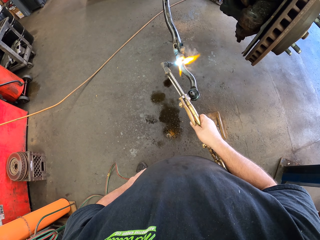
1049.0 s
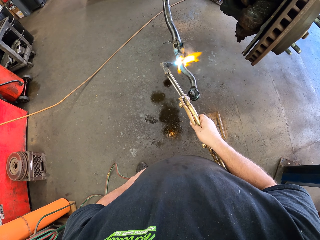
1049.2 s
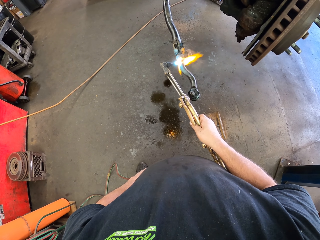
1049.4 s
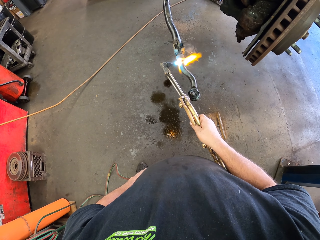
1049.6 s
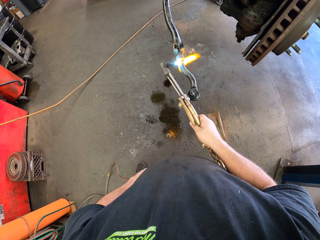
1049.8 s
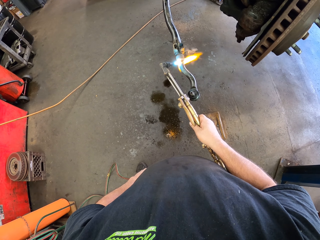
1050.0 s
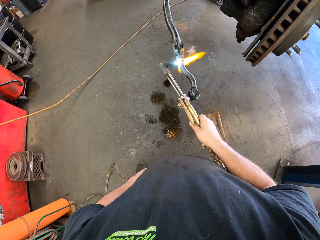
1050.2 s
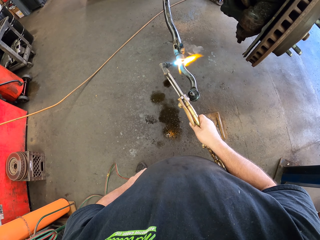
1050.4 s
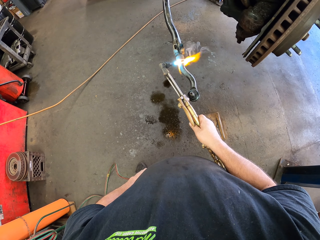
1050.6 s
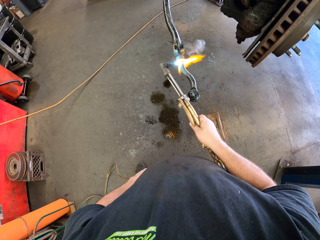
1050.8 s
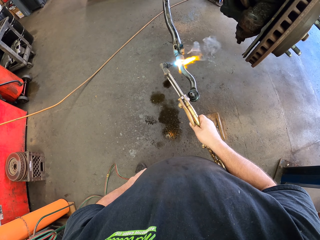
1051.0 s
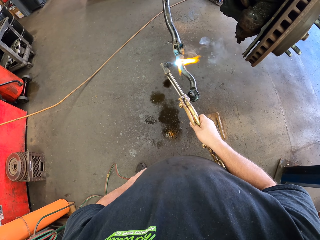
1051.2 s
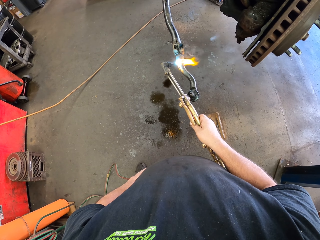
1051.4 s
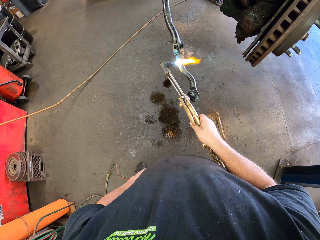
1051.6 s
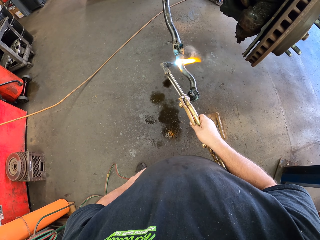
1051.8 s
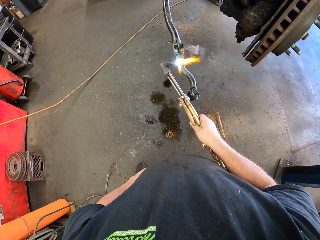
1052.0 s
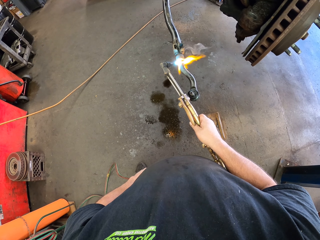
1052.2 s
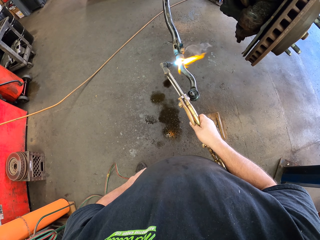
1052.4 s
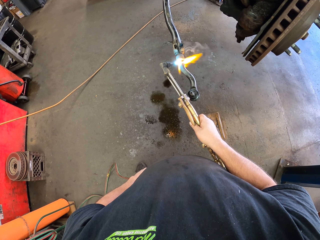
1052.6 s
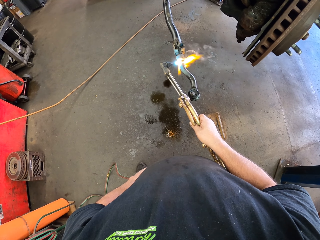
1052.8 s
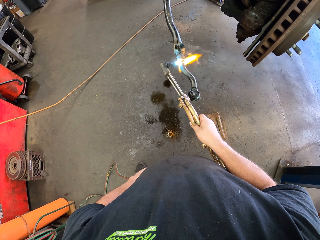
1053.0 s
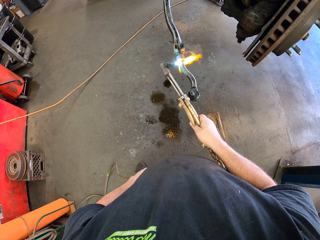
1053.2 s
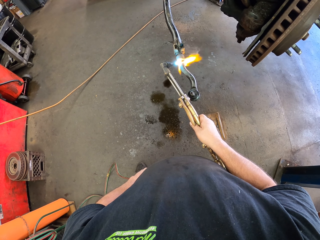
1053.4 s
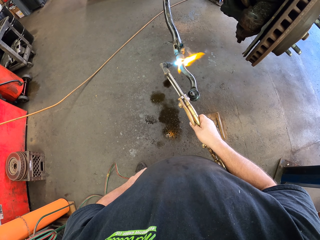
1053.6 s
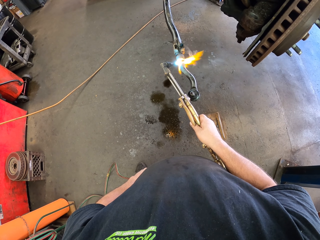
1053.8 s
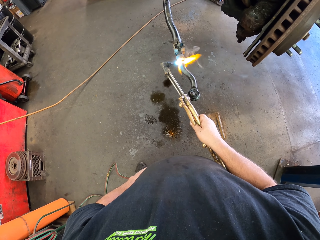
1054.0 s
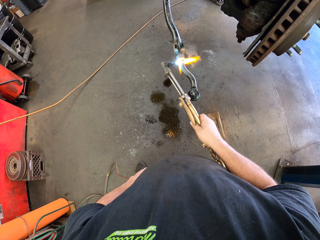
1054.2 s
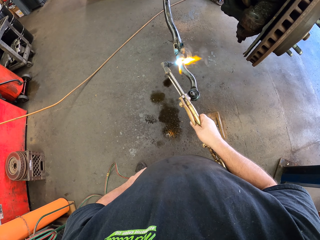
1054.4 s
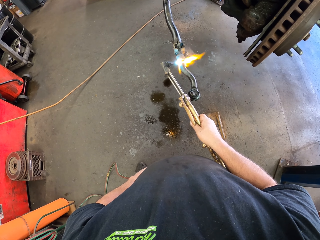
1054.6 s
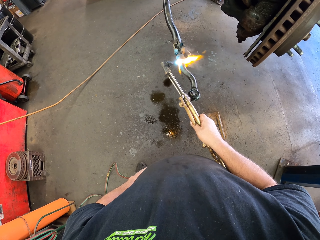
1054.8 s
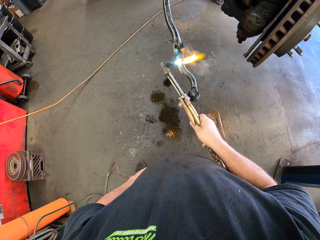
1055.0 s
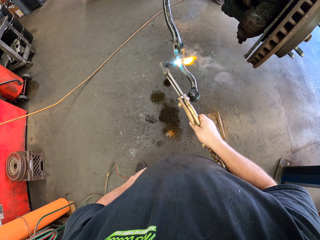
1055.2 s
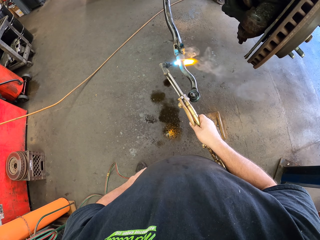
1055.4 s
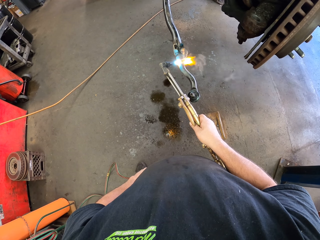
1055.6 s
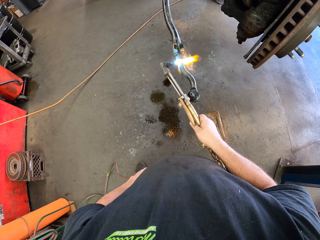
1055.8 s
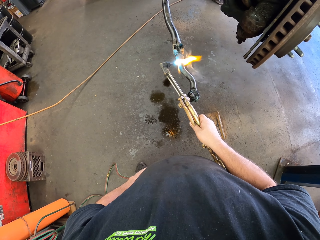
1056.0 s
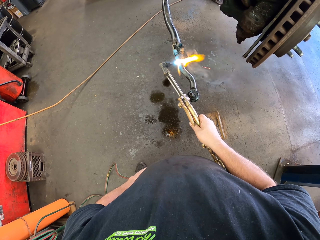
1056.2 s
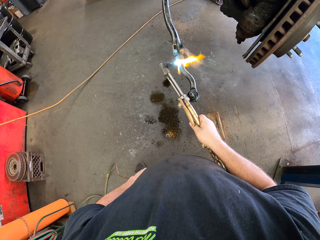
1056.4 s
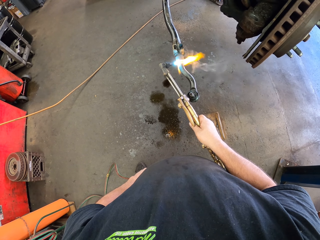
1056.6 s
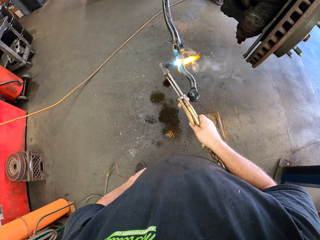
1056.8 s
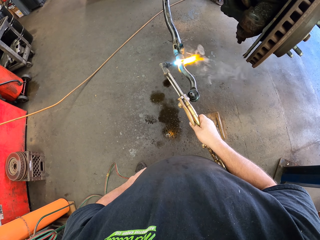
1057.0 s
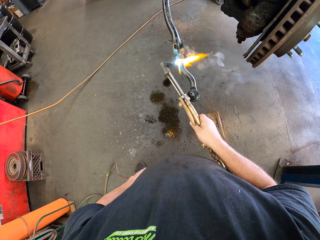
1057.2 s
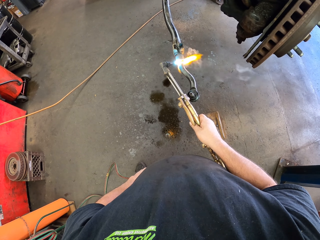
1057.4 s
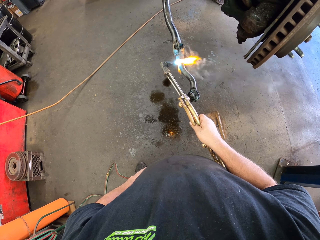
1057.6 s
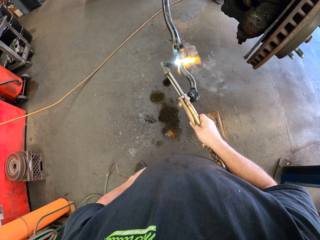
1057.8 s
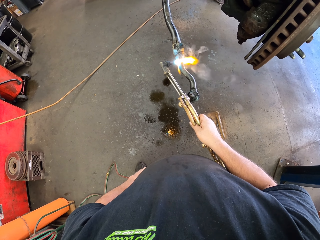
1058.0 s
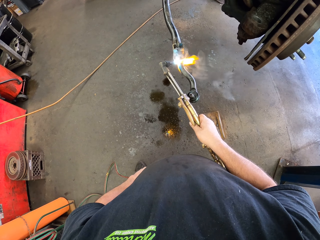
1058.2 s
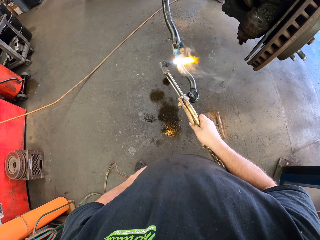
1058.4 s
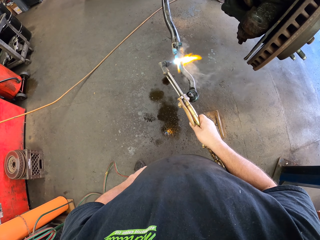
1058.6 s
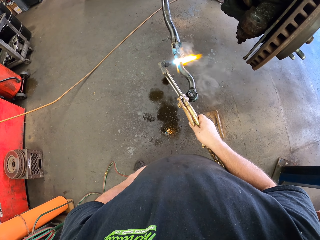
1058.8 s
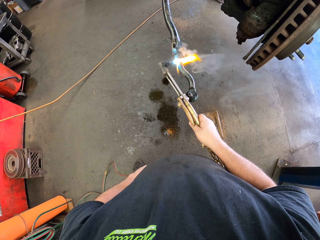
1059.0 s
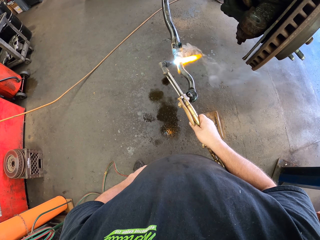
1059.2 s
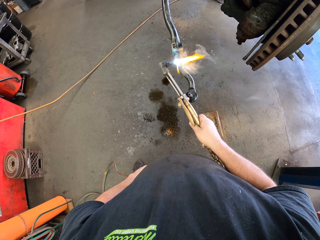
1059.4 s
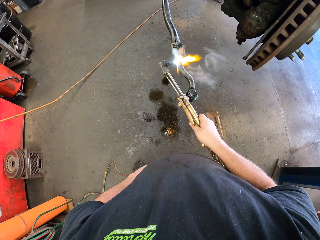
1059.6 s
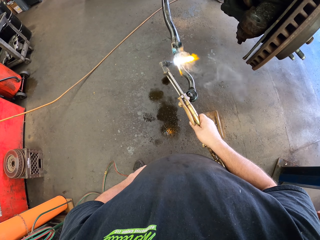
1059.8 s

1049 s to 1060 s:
The camera wearer joins the brake hanger with a gas welding machine. They join the brake hanger with the gas welding machine repeatedly.

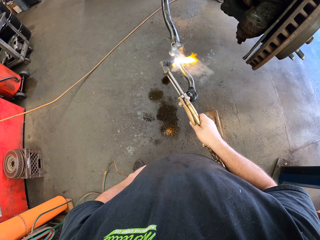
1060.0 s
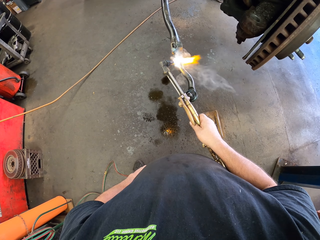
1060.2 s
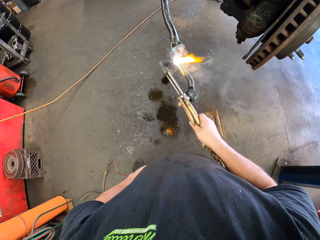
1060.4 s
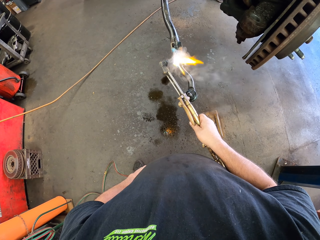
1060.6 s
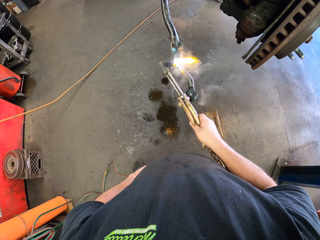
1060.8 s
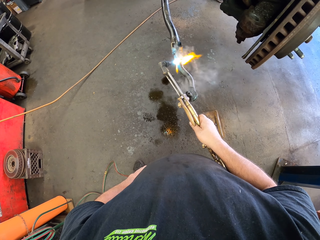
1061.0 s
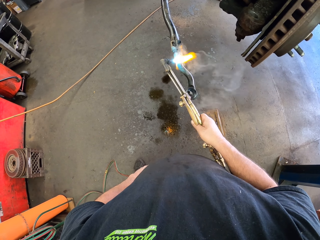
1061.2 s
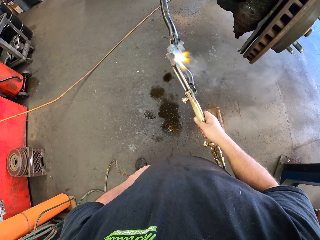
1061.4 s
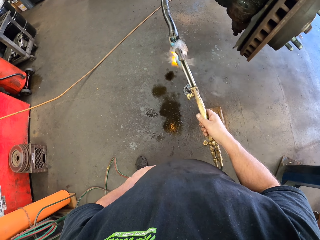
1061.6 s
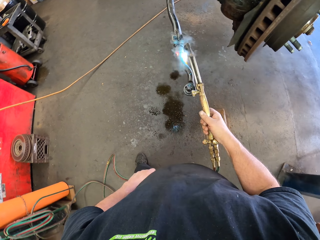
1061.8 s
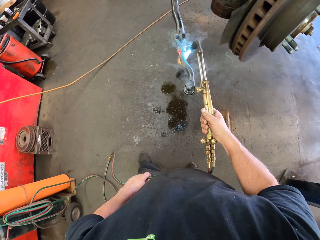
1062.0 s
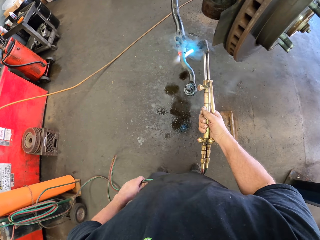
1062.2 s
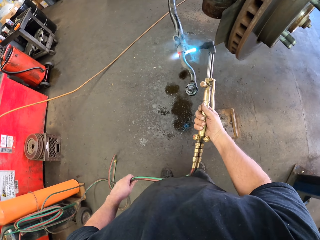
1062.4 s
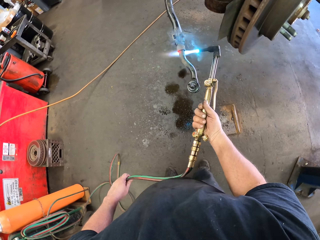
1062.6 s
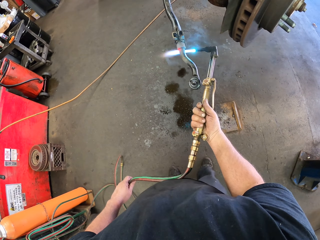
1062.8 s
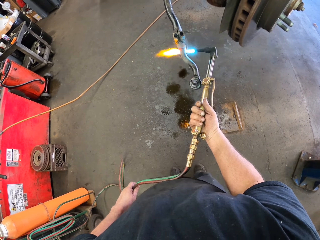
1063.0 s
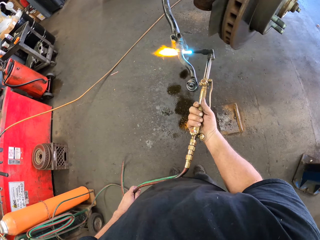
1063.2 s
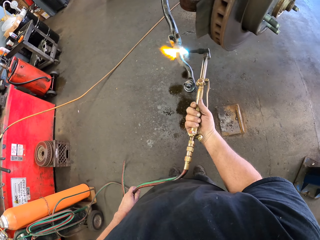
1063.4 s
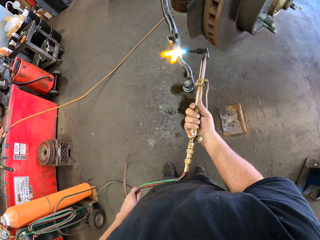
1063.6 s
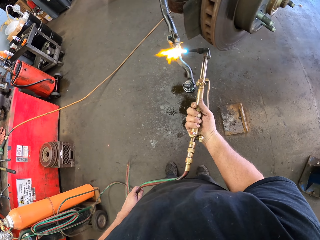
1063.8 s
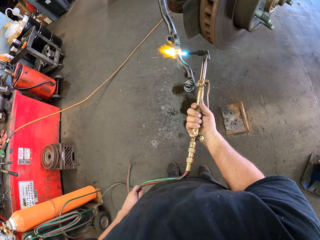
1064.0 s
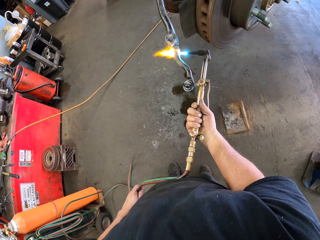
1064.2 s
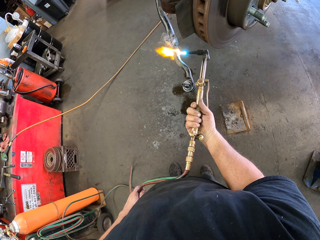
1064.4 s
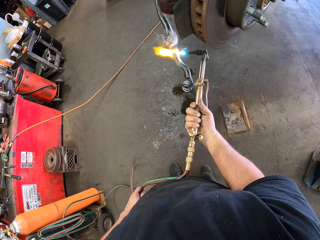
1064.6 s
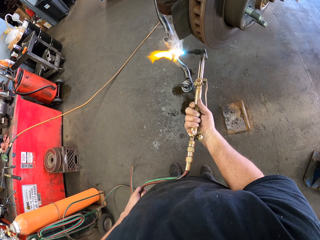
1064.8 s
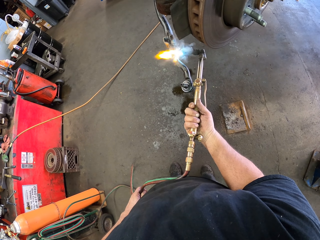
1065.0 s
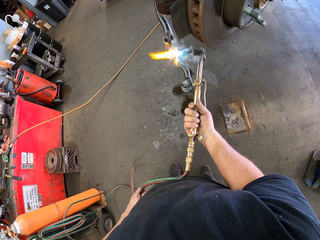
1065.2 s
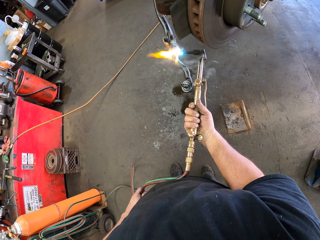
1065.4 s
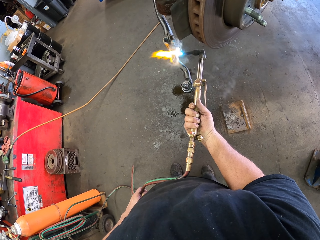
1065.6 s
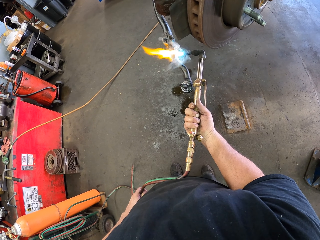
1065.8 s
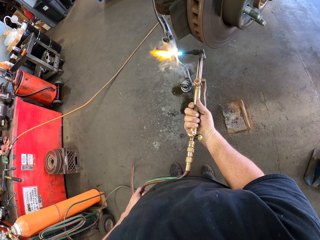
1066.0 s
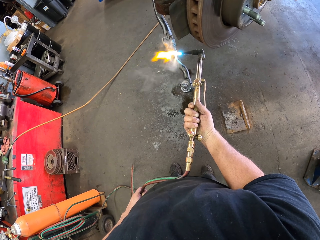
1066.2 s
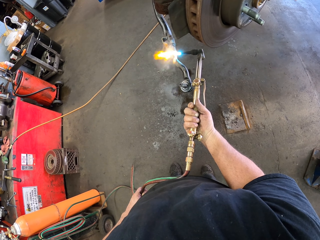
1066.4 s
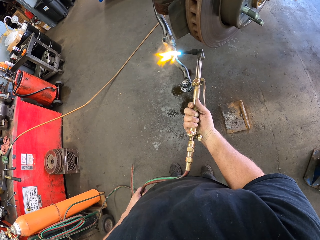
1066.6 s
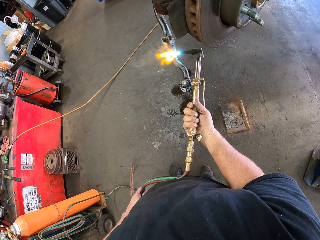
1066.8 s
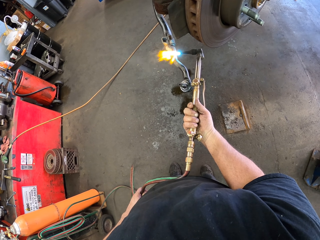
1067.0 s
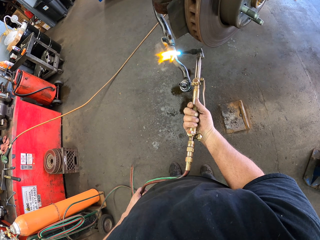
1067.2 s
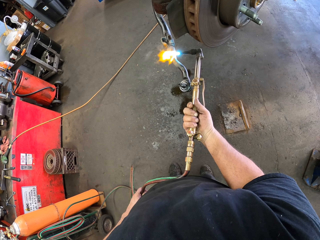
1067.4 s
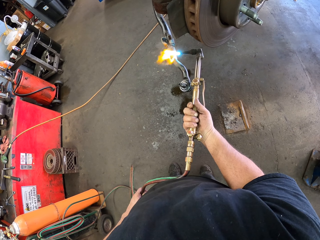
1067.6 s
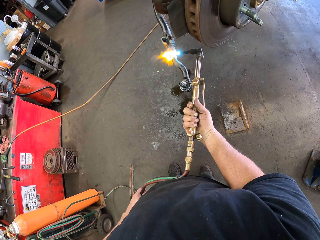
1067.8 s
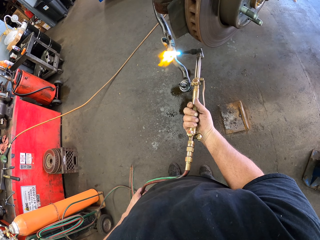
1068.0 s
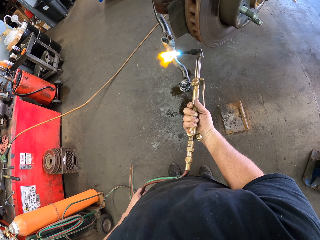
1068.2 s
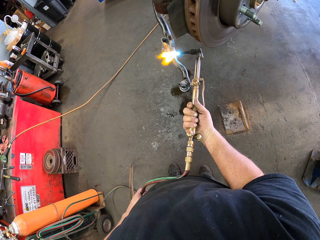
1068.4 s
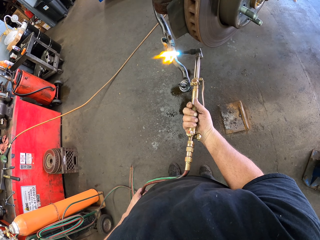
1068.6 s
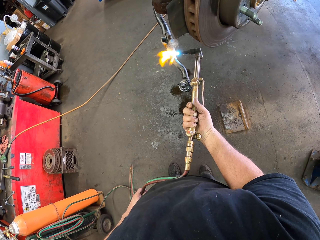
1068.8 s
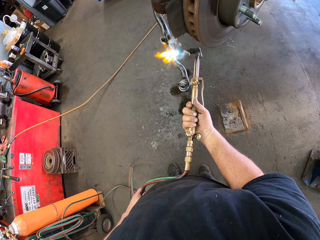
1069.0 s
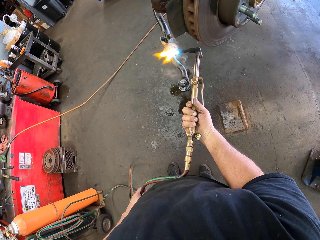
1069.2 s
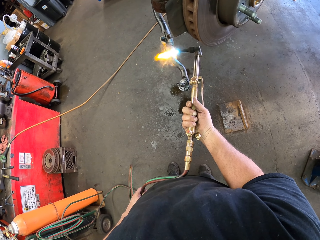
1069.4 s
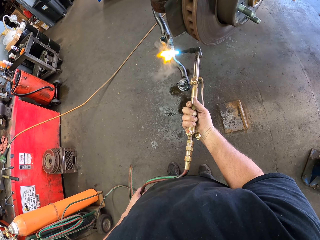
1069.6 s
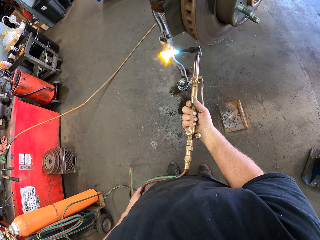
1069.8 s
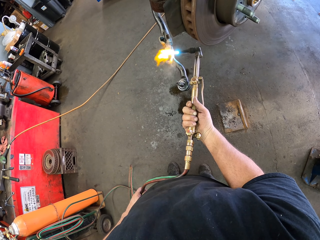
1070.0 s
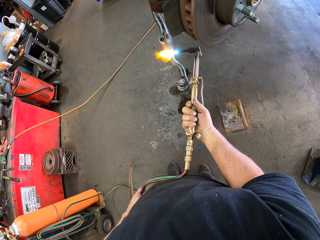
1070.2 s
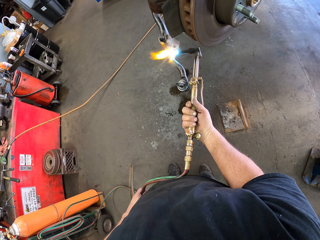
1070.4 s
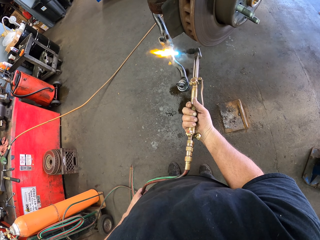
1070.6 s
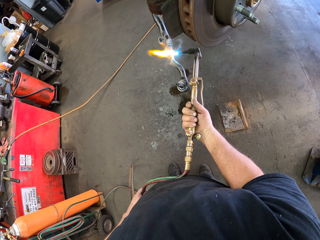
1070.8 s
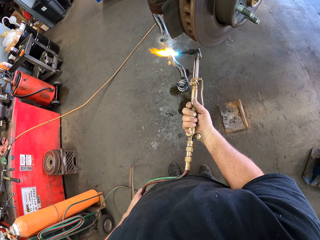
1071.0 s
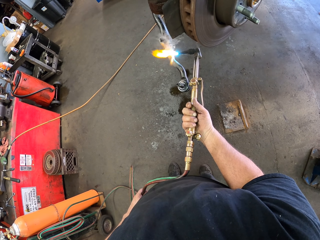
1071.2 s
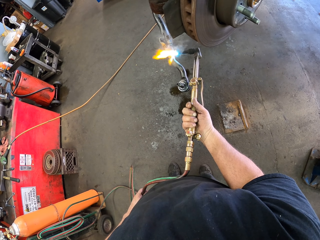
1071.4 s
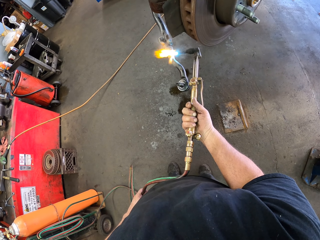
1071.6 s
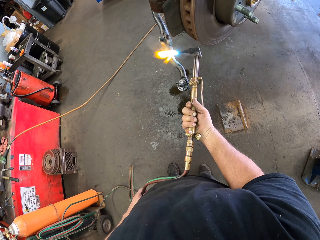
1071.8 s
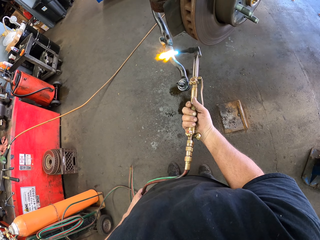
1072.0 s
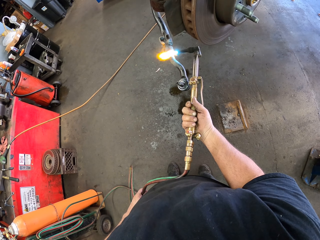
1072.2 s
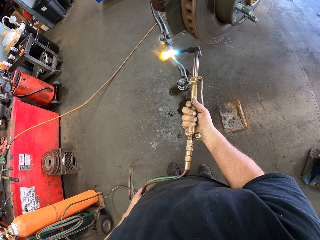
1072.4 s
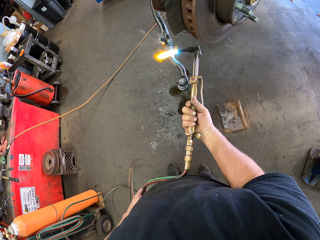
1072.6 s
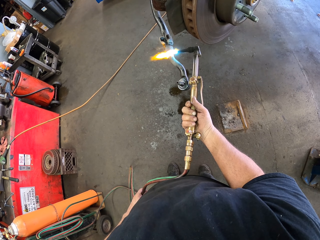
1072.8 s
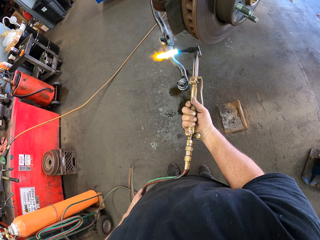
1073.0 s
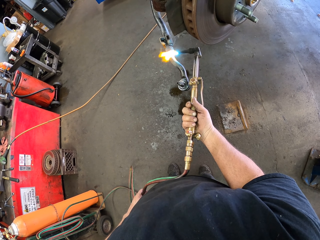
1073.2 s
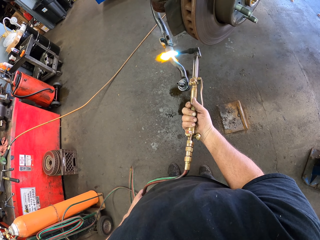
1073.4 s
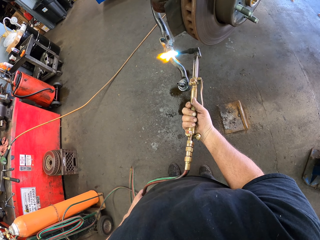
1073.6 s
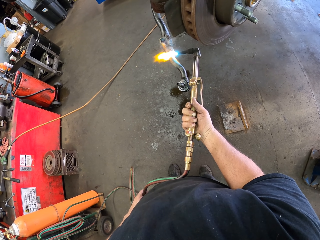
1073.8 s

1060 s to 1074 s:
The camera wearer joins the brake hanger with a gas welding machine. They turn the burner. They join the brake hanger with the gas welding machine repeatedly.
